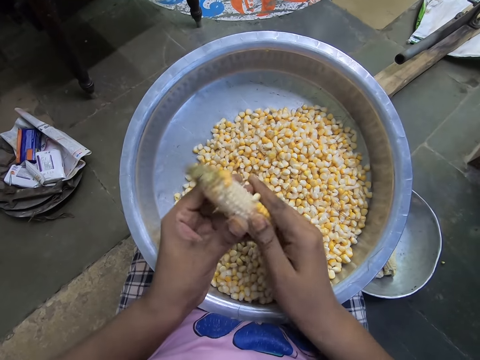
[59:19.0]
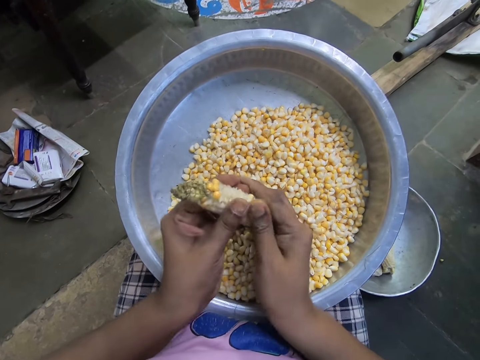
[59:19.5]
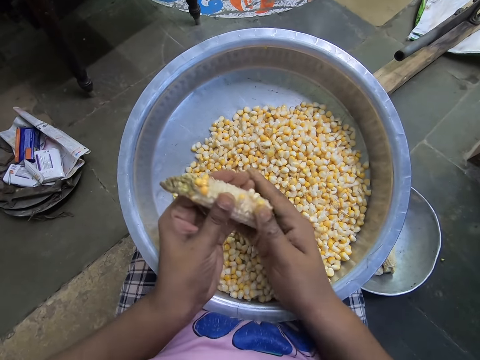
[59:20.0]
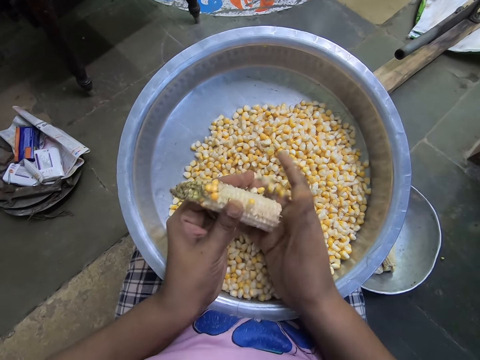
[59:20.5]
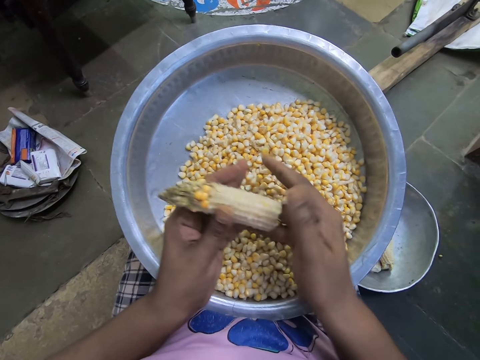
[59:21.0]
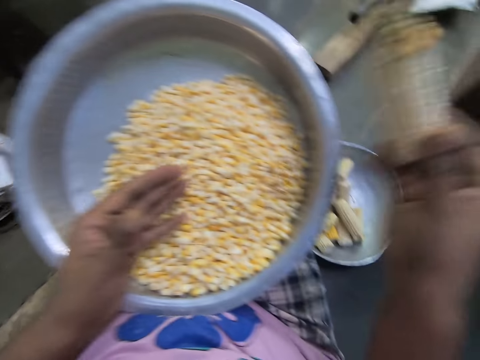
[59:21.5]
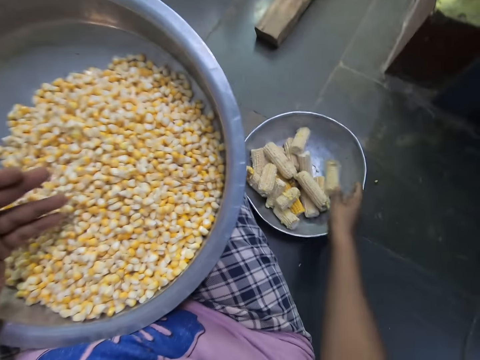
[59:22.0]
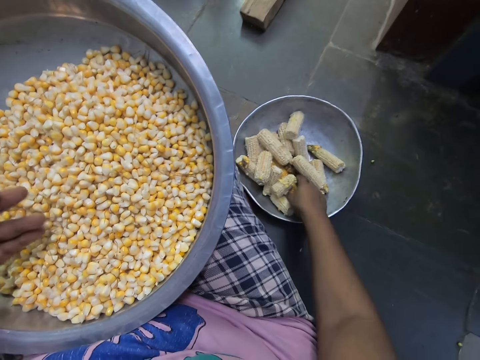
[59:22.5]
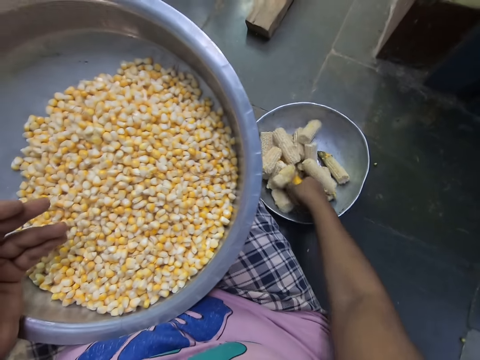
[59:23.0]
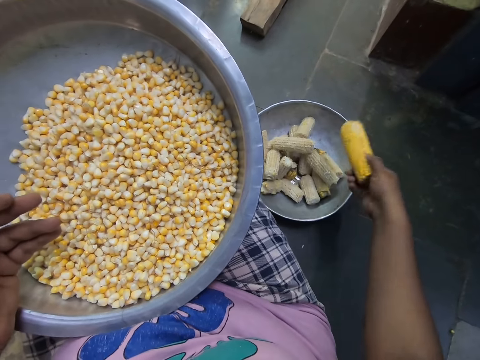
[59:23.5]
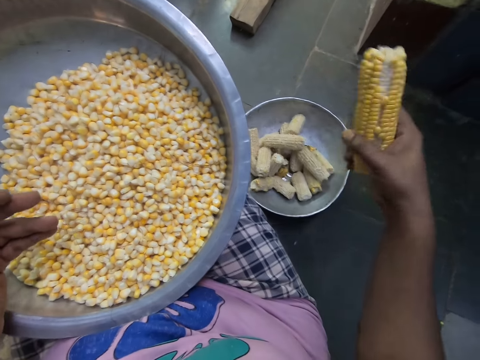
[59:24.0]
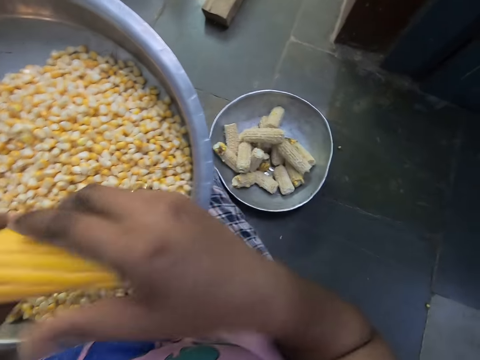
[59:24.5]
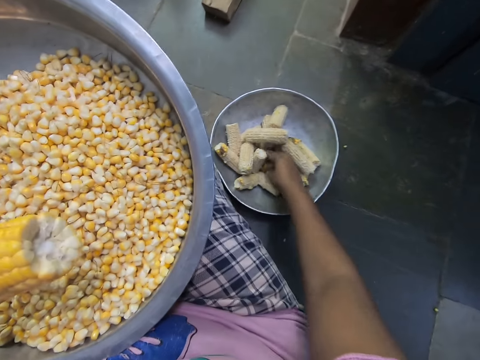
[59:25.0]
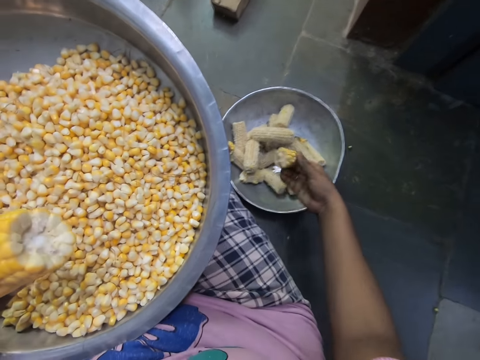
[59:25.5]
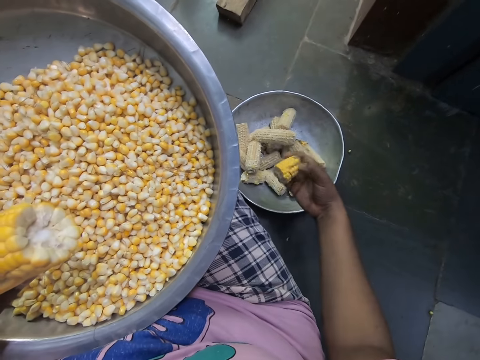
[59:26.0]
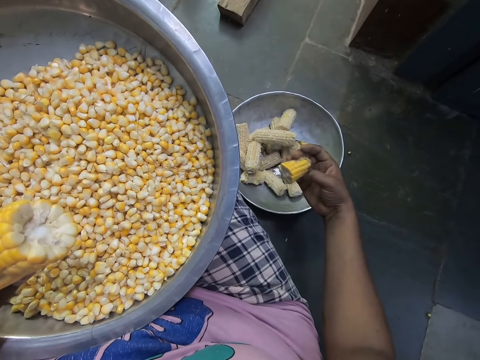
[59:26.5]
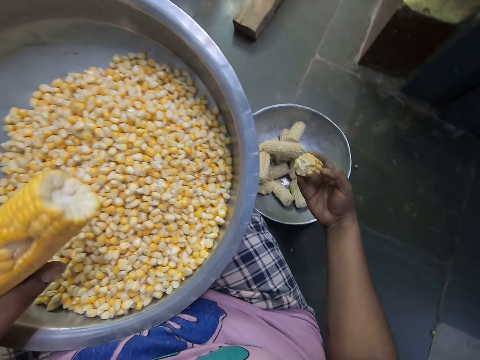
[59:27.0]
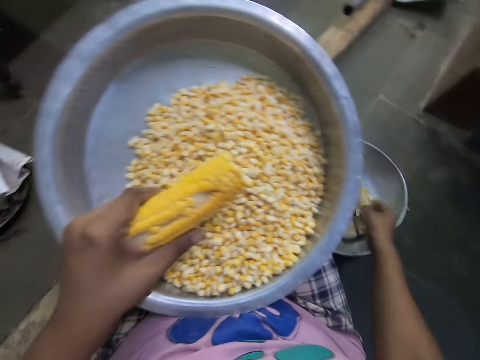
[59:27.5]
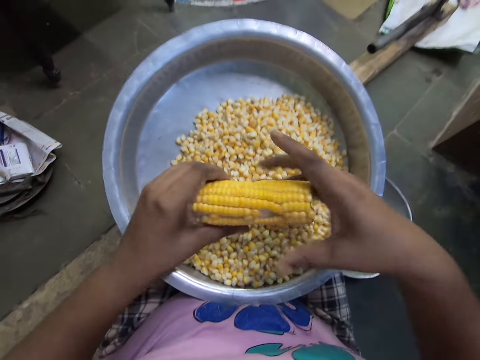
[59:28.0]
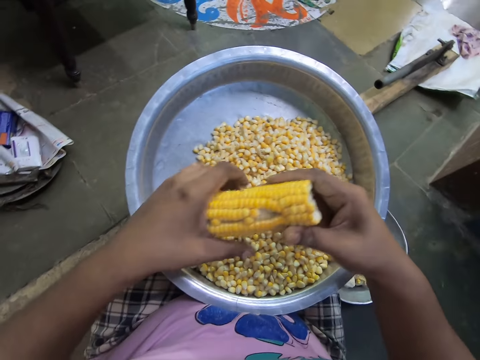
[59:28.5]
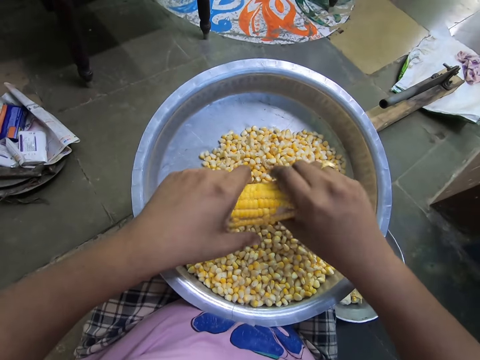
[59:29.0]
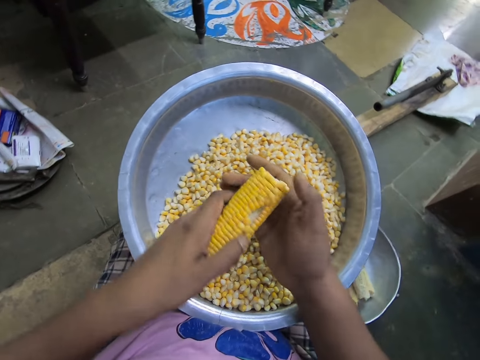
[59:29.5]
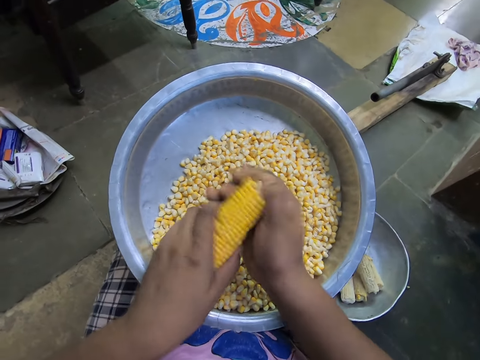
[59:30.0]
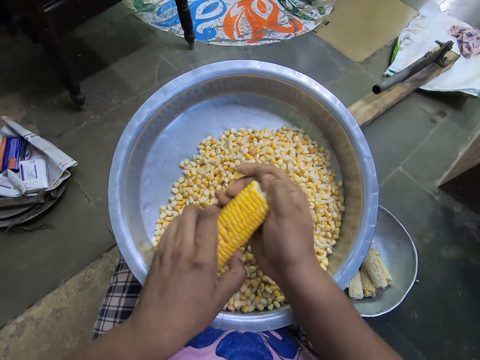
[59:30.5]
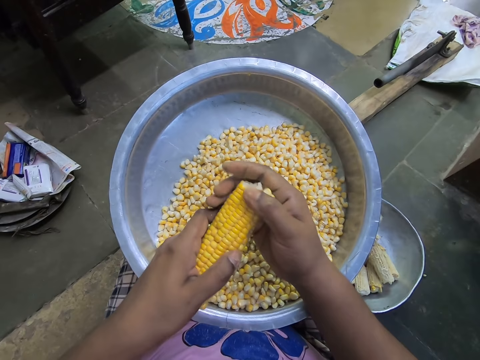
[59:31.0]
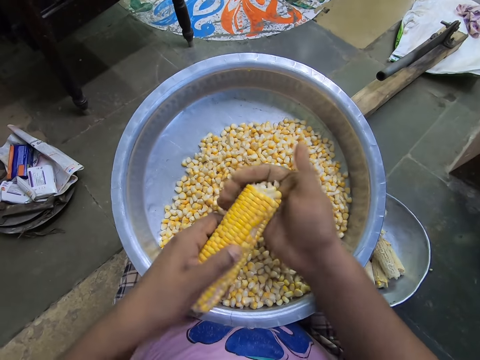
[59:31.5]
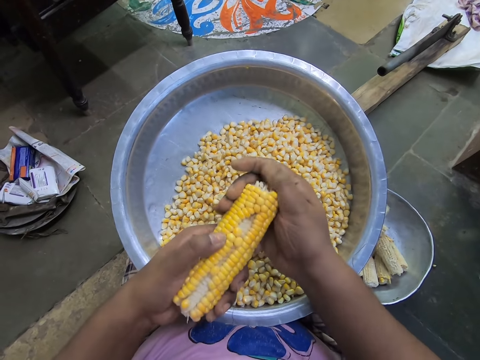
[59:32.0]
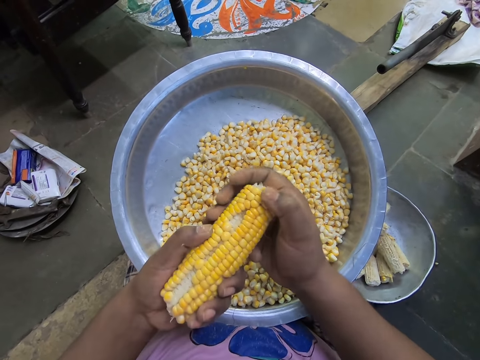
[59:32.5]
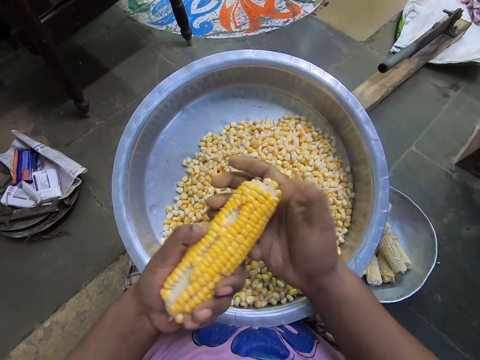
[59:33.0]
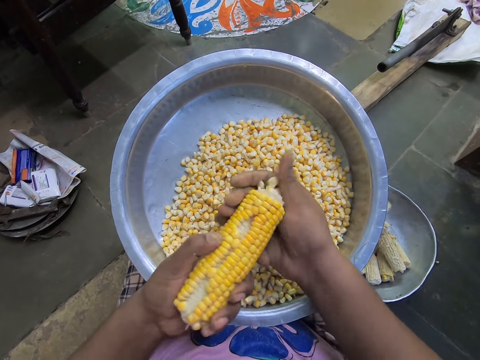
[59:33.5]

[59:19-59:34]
The camera wearer passes the corn to her right hand. She drops the corn in the bowl on the floor with her right hand. She picks a corn in the bowl on the floor with her right hand. She holds the maize corn with the right hand. She changes the corn from the right hand to the left hand. She picks a corn in the bowl on the floor with her right hand. She examines the corn in her right hand. She drops the corn in the bowl on the floor with her right hand. She holds the corn with both hands. She peels some seeds of the corn in her left hand with her right hand into the basin on her legs.

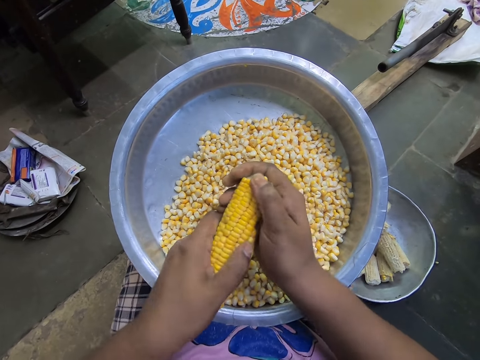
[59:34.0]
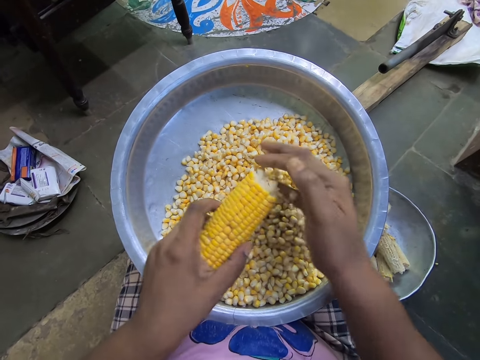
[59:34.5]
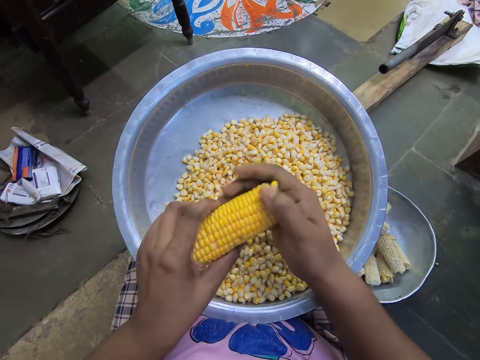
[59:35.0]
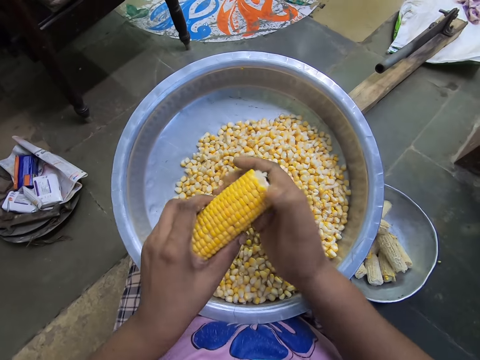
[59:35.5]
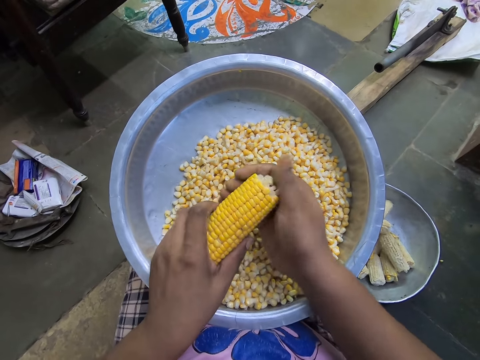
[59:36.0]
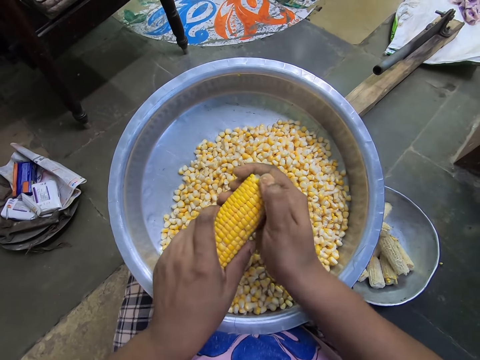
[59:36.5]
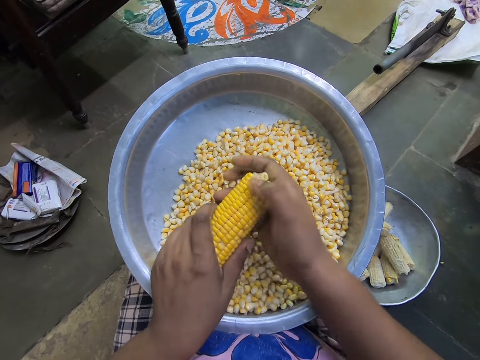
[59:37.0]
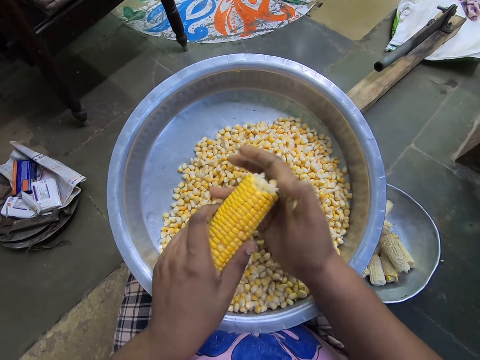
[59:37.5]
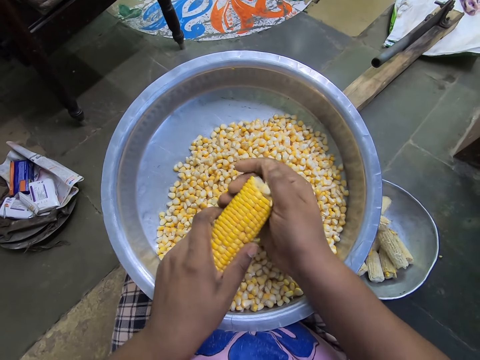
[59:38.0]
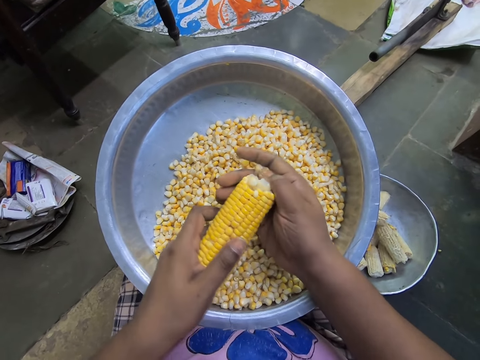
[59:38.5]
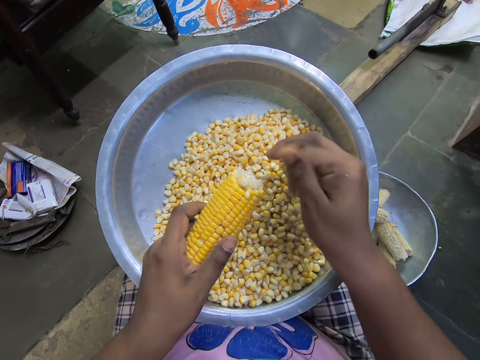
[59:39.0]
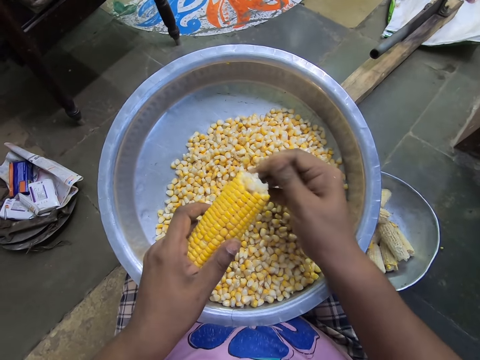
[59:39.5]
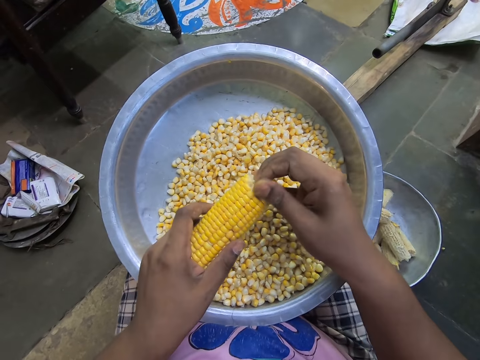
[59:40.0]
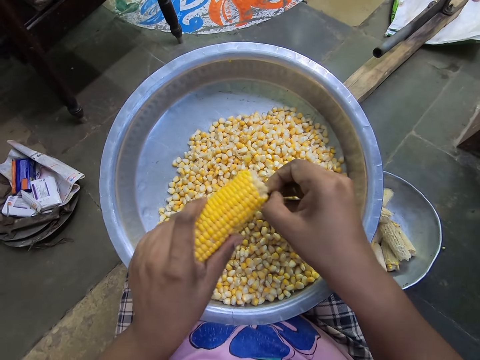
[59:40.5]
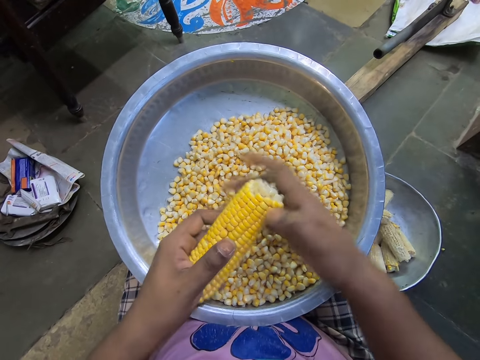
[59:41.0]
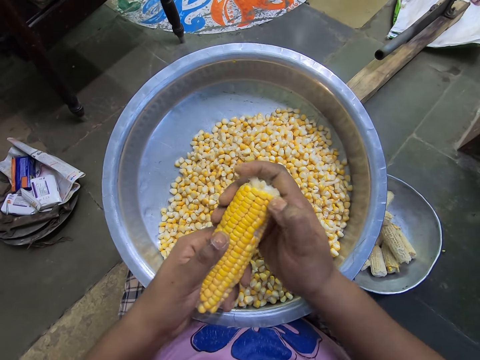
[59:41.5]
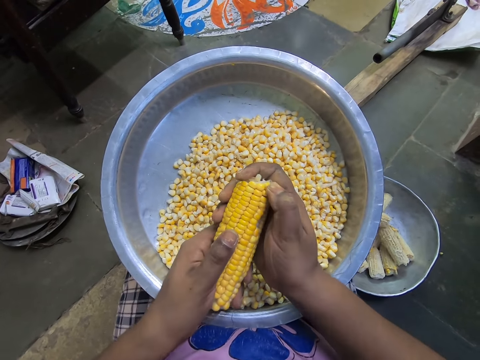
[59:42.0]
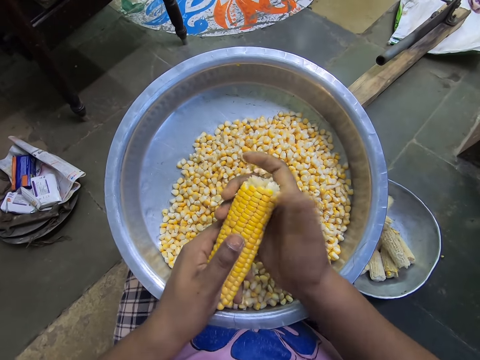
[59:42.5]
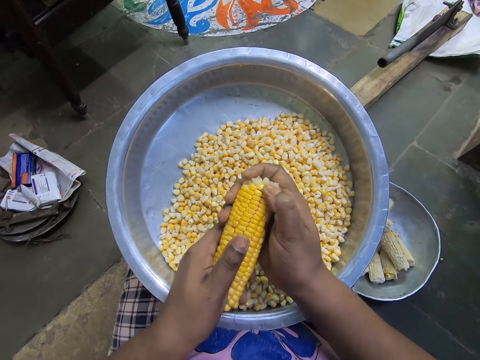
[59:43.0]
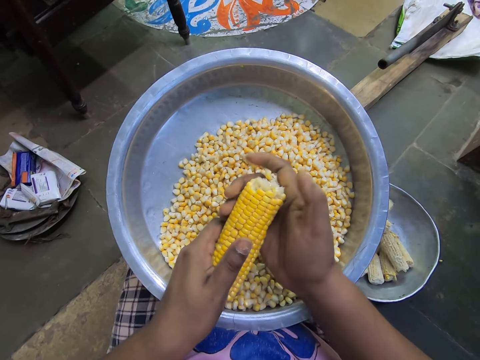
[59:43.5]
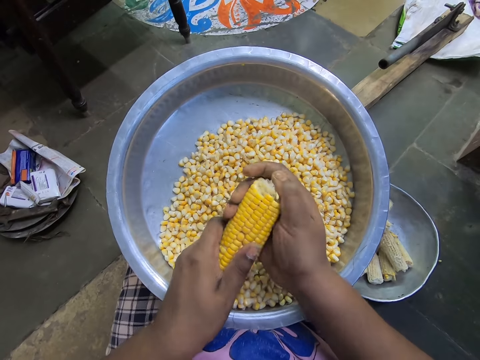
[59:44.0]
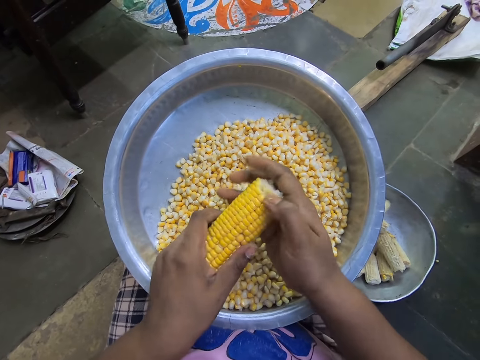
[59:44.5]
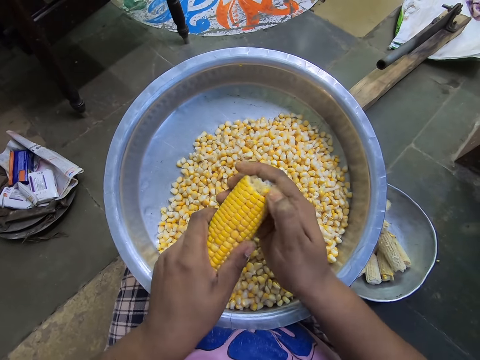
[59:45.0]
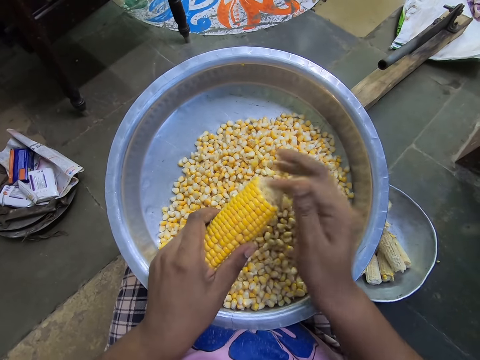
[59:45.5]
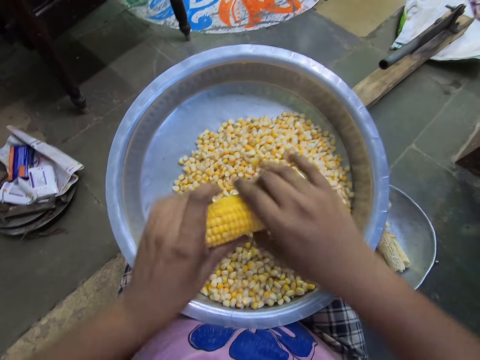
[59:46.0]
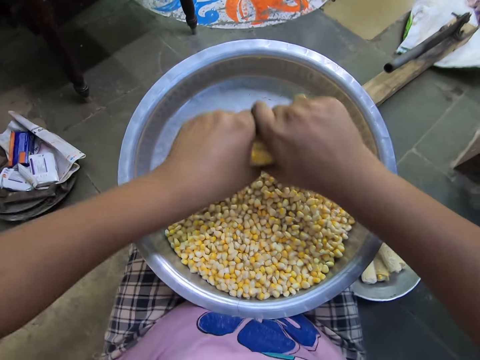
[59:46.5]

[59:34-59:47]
The camera wearer peels the corns.
